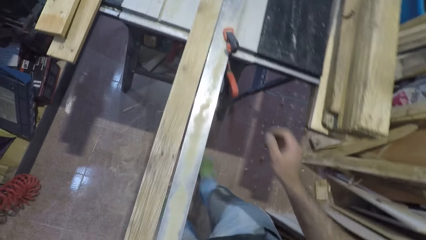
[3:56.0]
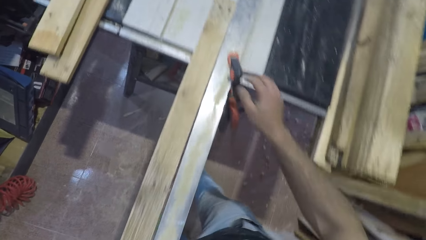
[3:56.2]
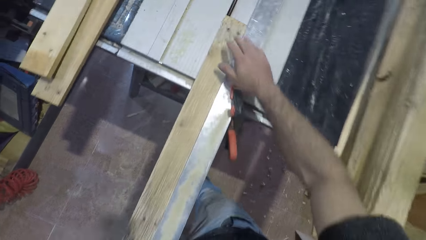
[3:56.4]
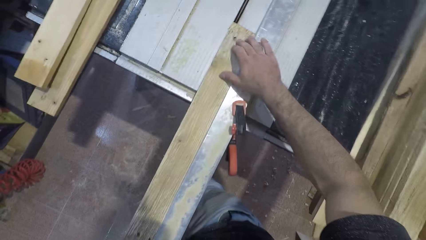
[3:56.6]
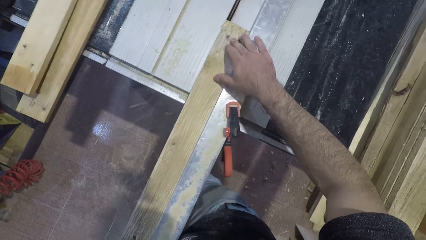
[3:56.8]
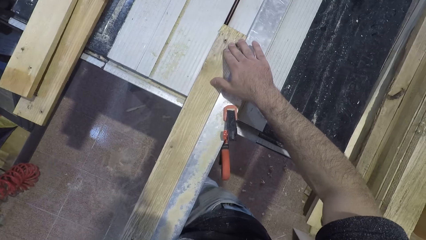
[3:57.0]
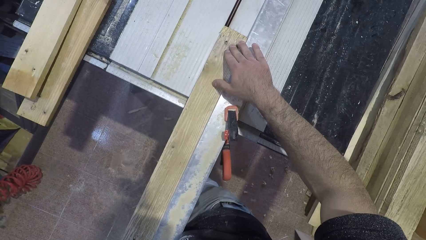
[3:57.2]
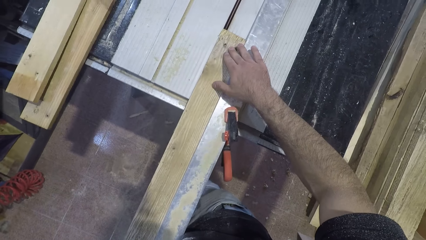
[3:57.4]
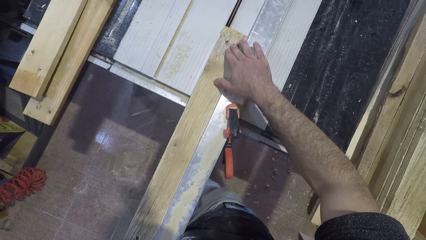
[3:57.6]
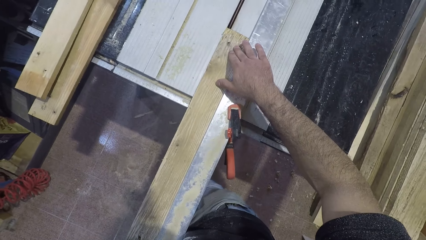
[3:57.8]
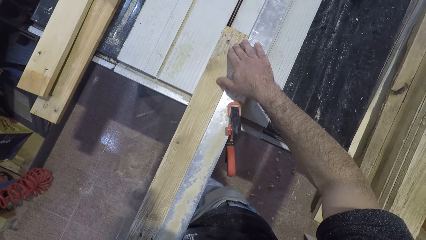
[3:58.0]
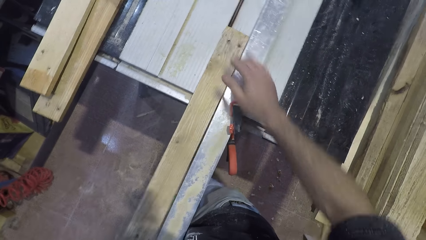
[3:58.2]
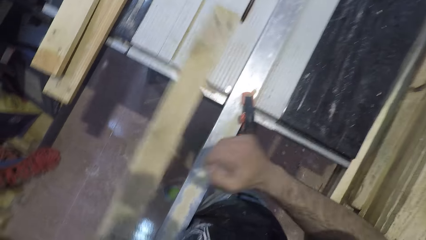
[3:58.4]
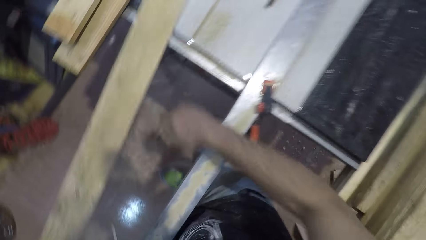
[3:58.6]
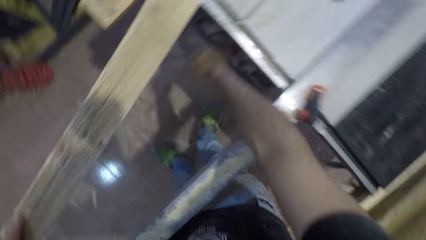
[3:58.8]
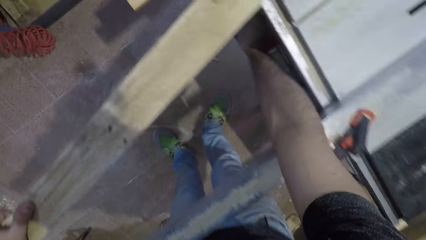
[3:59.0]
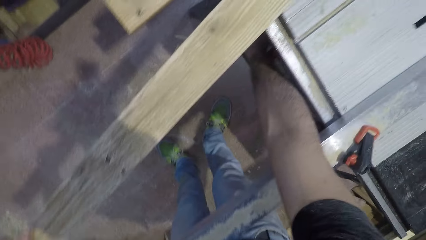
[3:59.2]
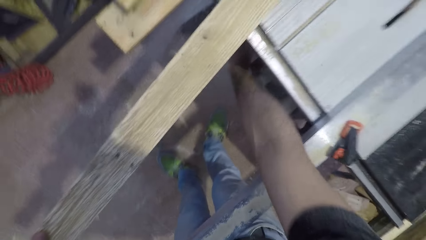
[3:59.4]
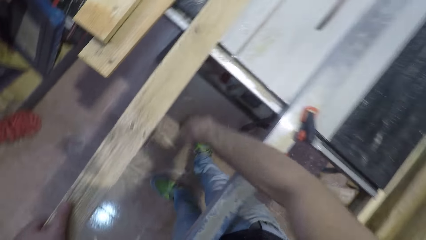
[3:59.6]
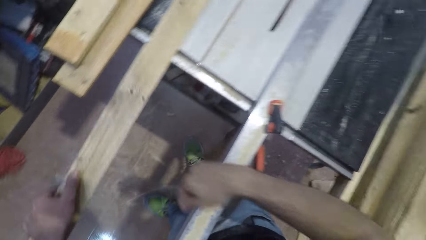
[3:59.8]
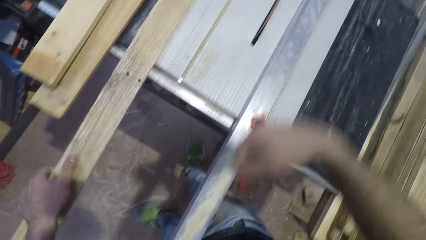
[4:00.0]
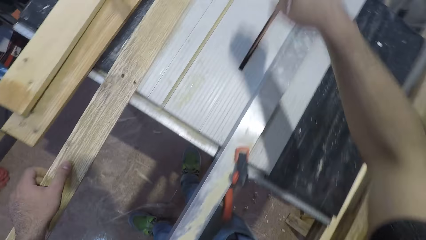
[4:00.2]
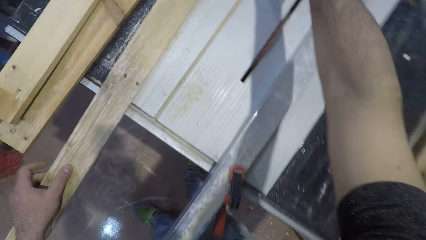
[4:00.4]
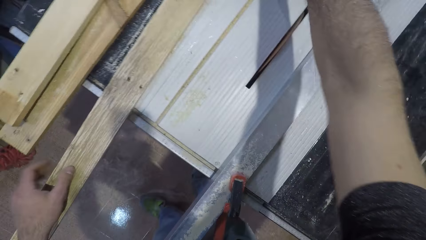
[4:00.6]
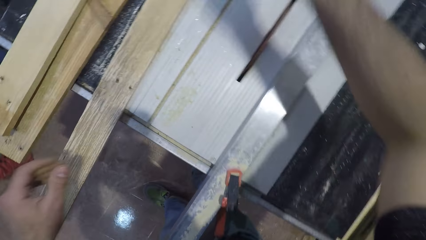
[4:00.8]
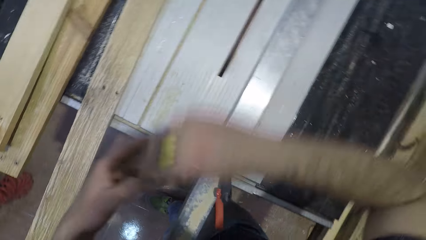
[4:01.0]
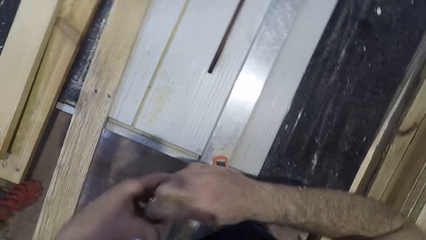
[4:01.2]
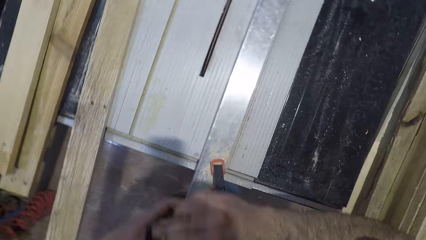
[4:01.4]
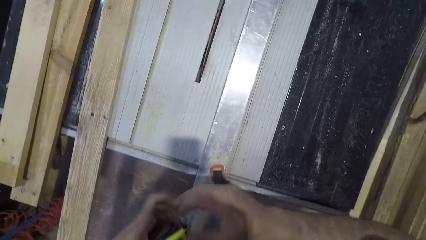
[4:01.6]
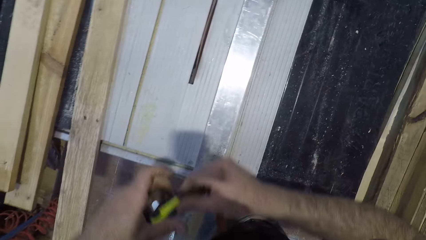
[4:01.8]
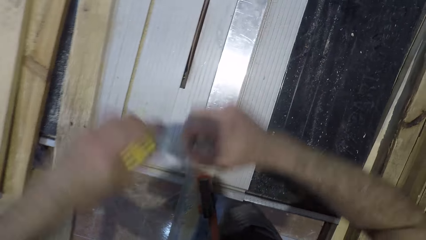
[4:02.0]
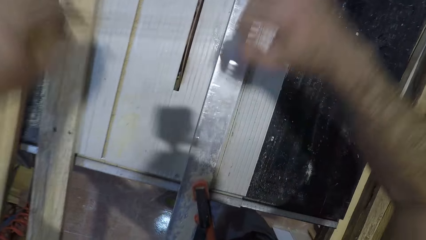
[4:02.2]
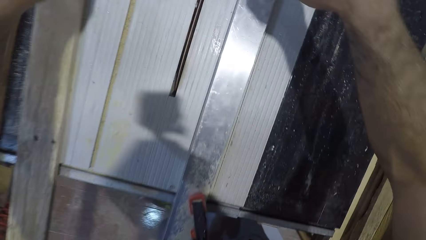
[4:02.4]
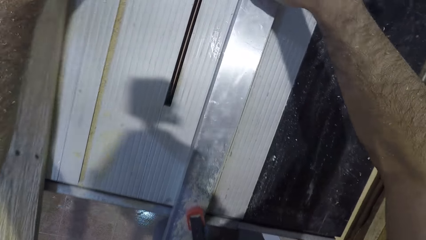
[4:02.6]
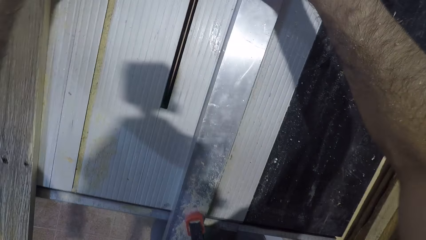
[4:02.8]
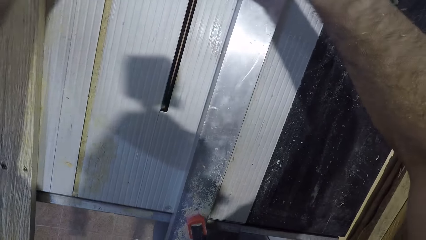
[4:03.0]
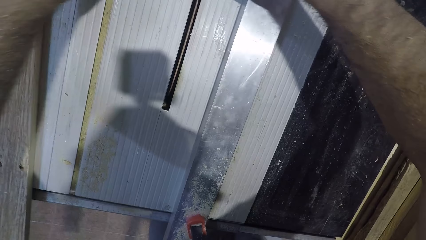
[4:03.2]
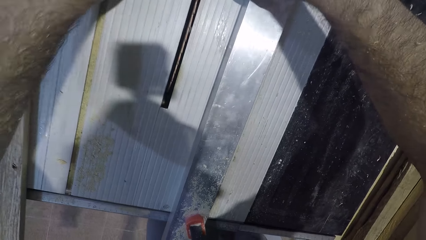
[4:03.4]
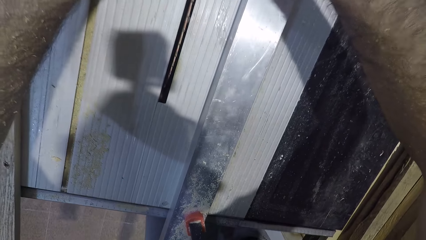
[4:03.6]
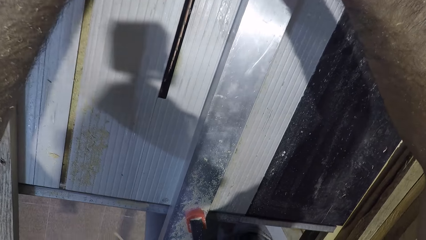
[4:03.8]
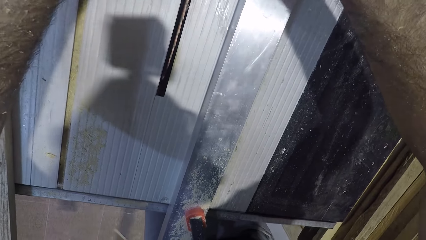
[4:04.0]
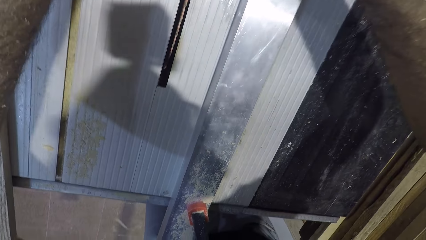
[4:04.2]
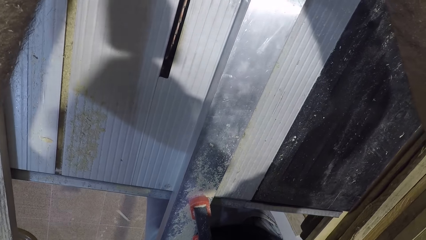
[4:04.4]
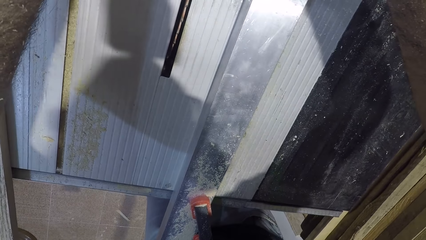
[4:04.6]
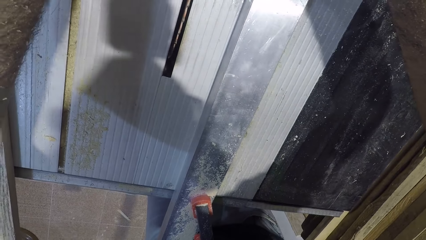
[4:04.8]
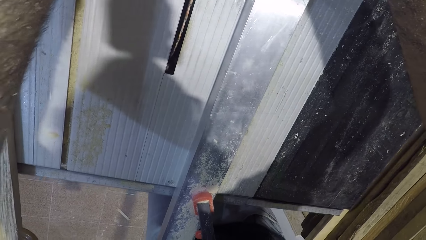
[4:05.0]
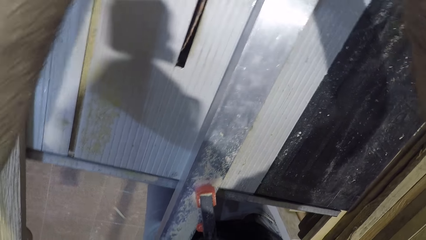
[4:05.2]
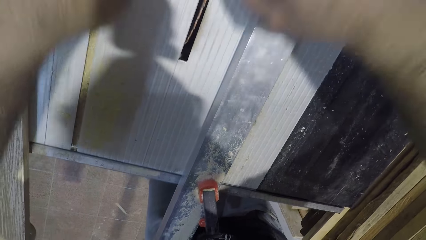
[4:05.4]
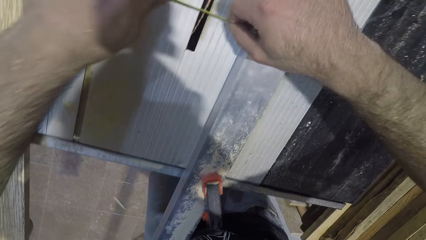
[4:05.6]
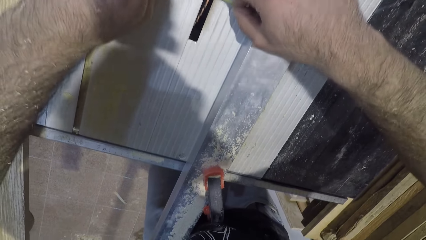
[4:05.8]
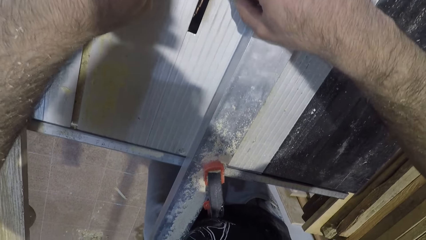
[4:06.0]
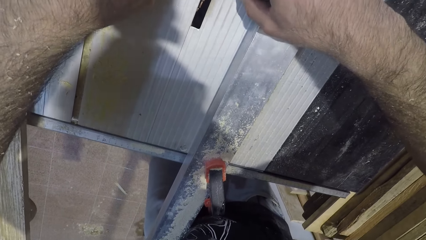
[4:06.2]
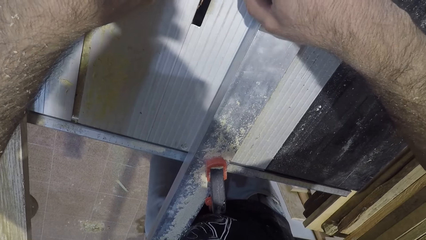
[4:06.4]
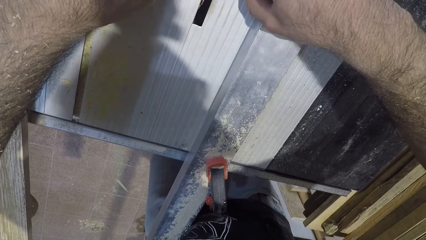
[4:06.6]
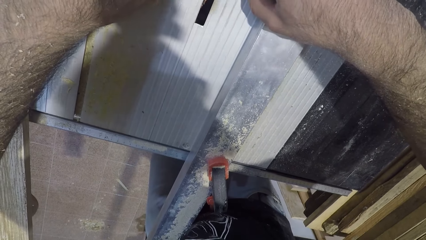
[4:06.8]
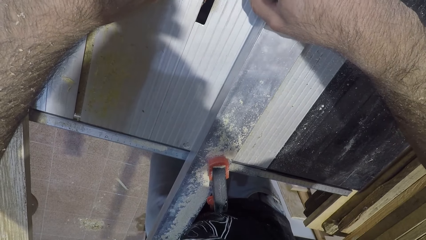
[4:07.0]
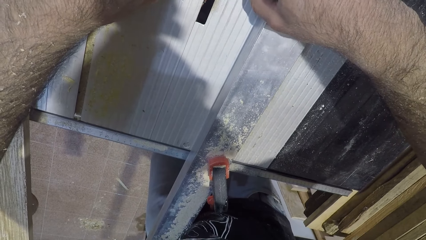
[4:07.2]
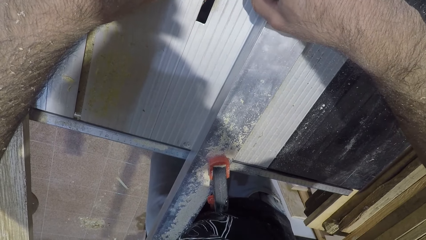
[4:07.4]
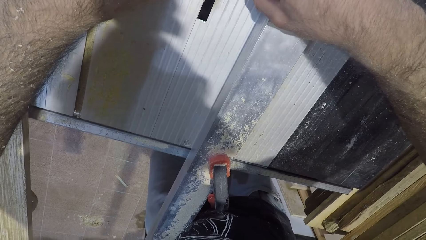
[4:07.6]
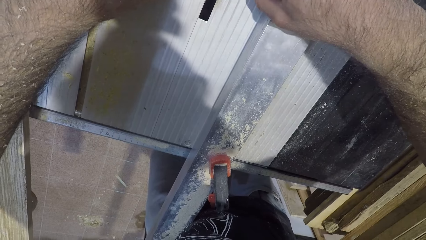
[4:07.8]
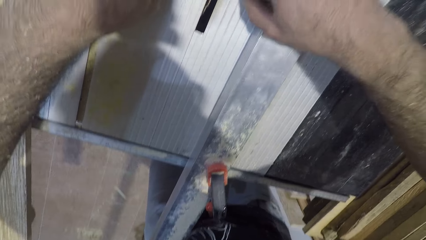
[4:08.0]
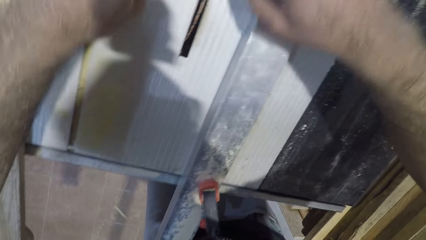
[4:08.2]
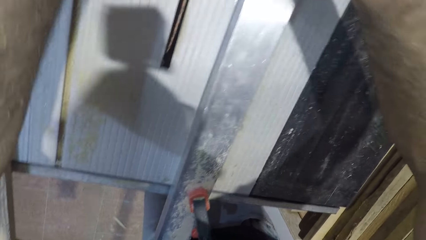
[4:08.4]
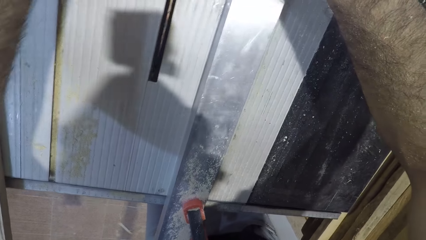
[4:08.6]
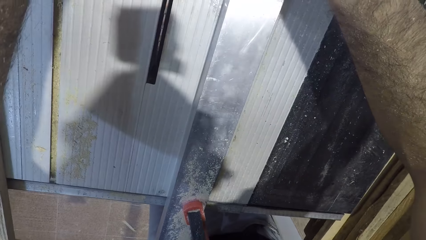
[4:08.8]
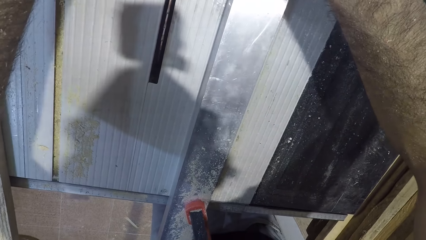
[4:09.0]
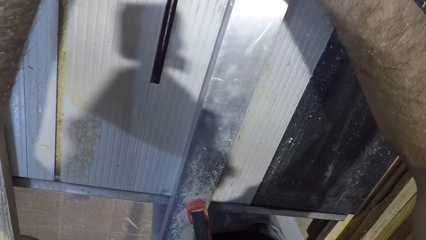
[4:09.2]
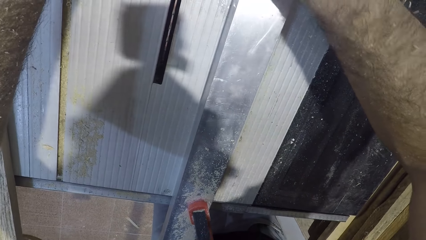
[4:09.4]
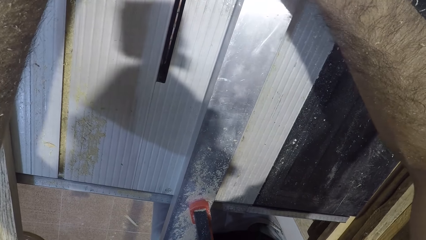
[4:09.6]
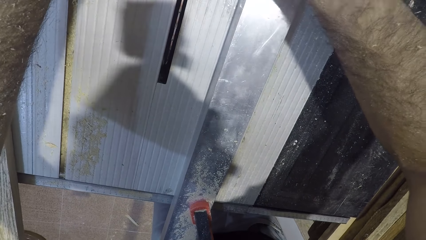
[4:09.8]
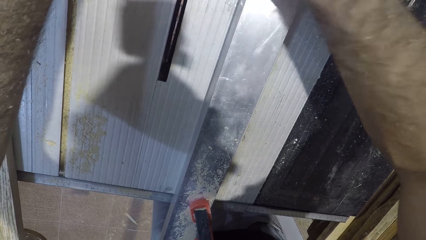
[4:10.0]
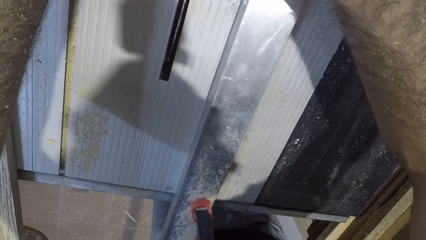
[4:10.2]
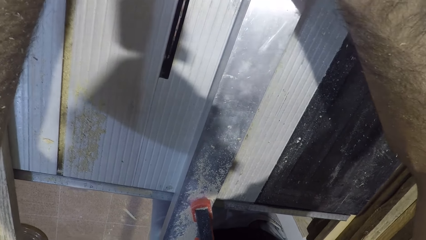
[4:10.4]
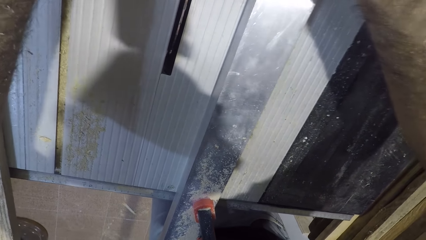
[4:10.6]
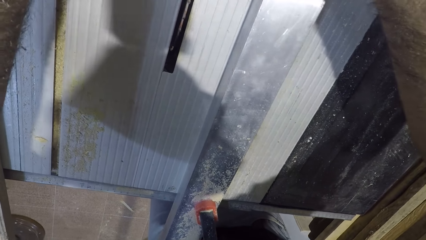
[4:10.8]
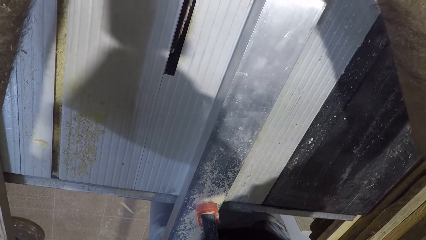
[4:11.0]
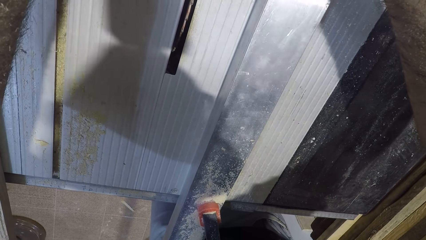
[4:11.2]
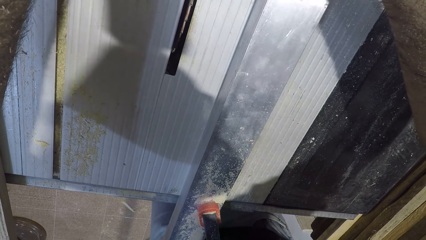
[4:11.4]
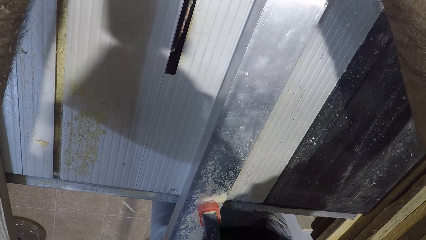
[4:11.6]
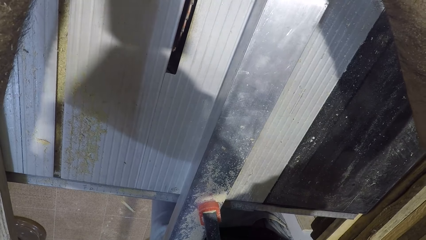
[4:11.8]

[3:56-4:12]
The camera wearer places the wood on the circular saw machine. They remove the wood from the circular saw machine. They switch off the circular saw machine. They drop the wood on the circular saw machine. They pick up the tape measure. They measure the table with the tape.
